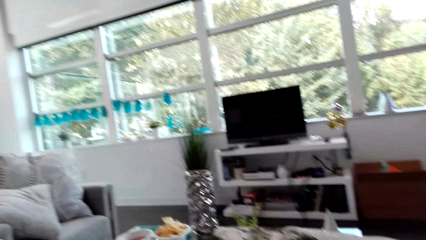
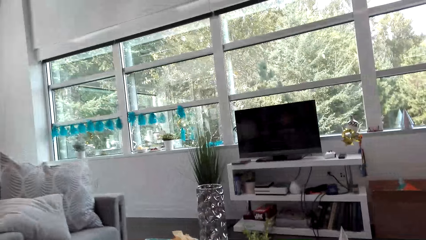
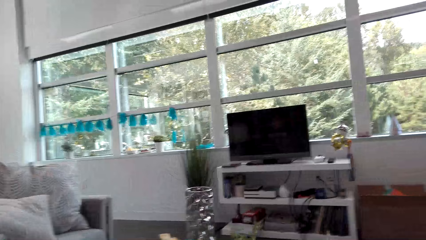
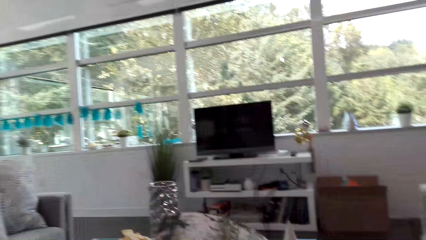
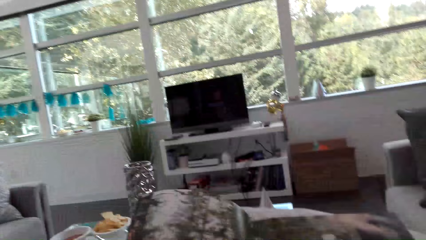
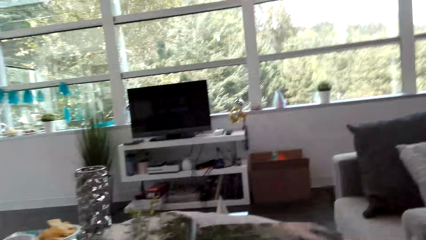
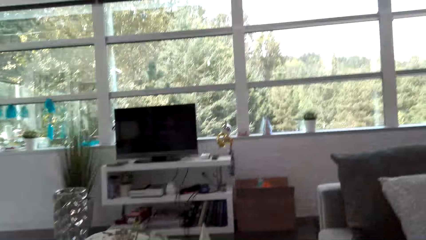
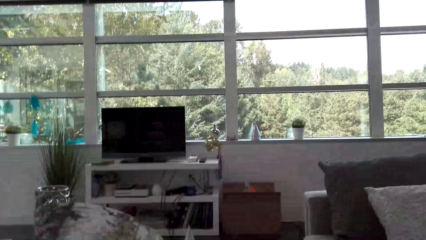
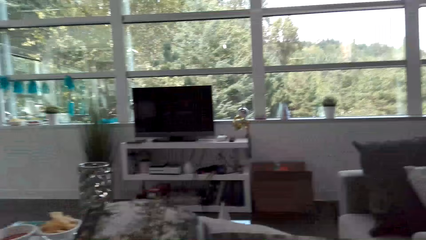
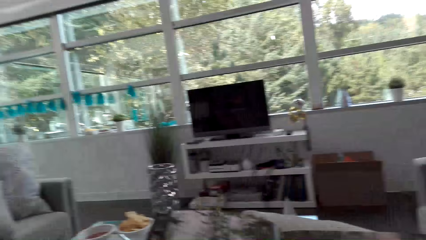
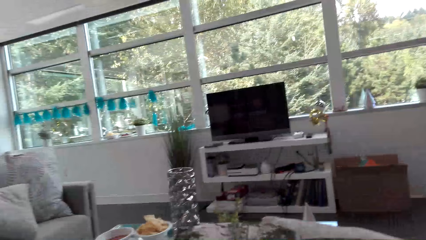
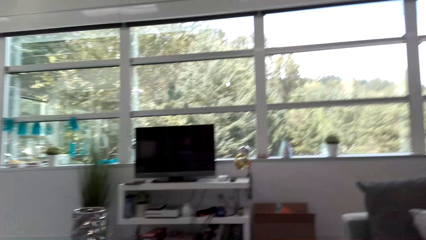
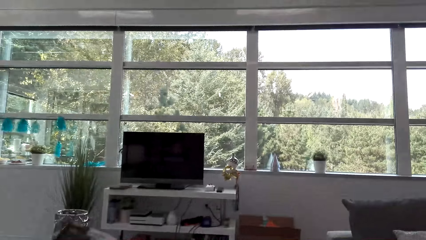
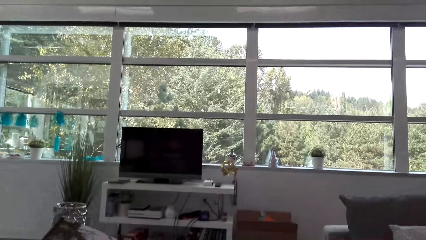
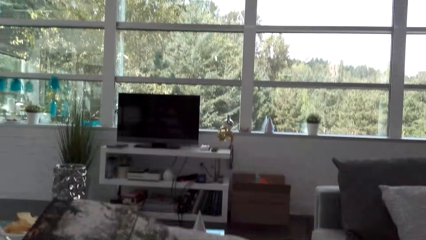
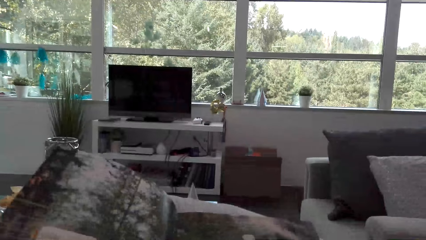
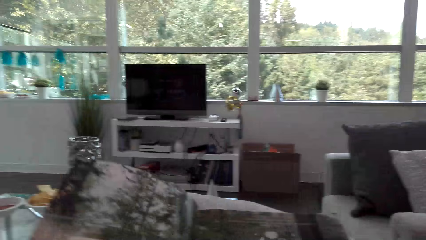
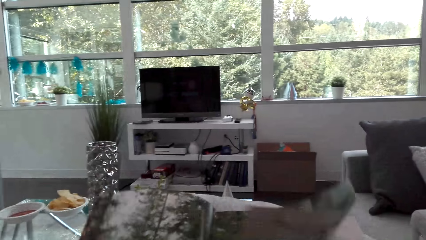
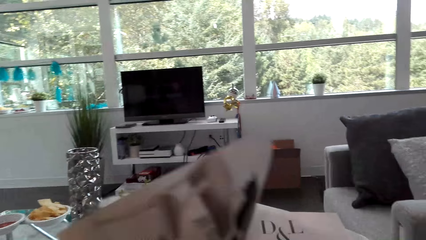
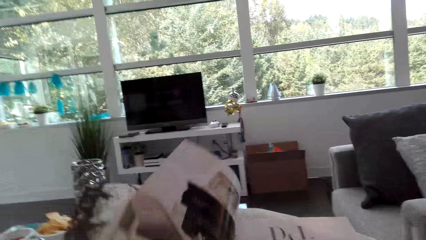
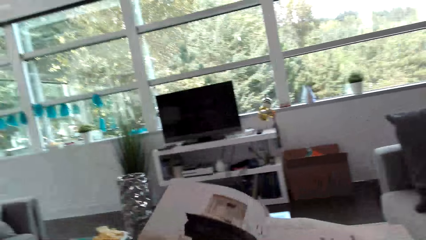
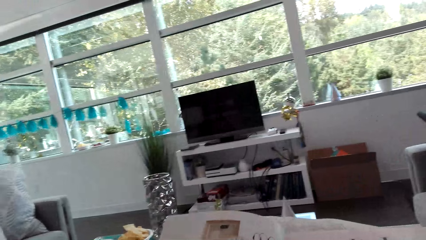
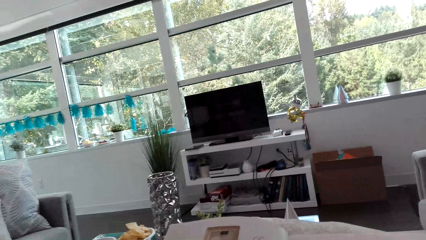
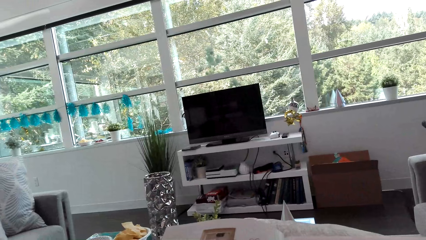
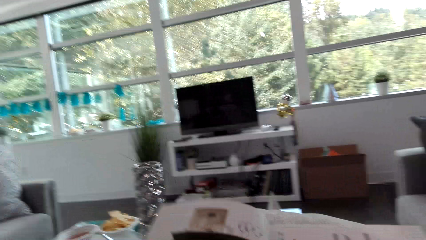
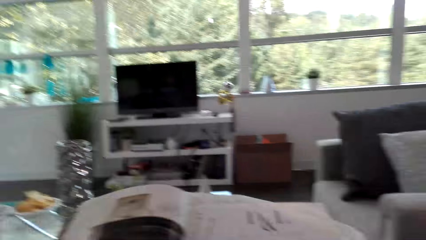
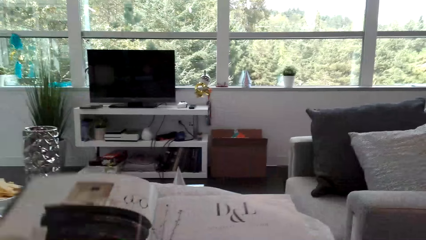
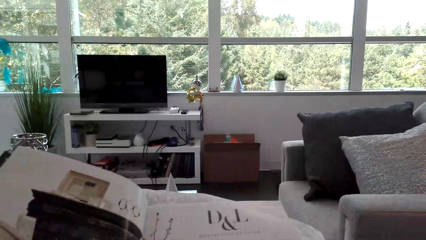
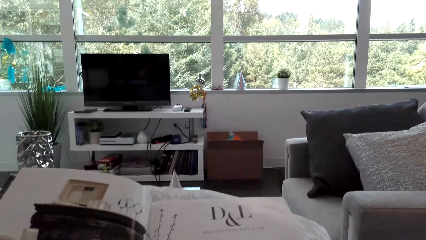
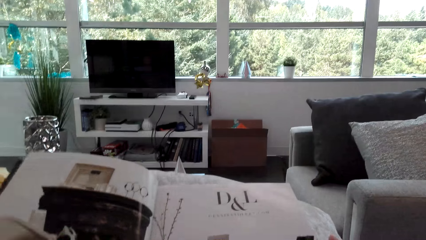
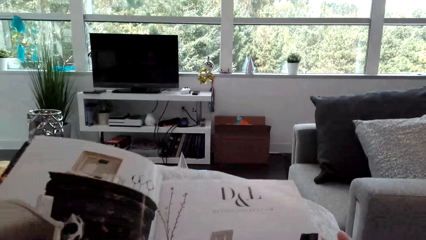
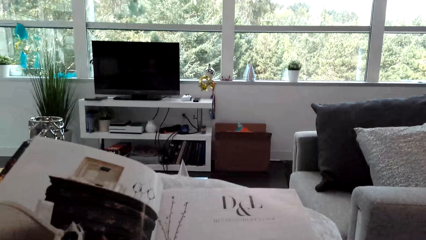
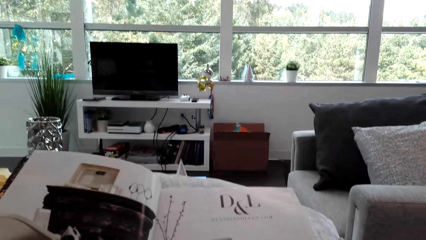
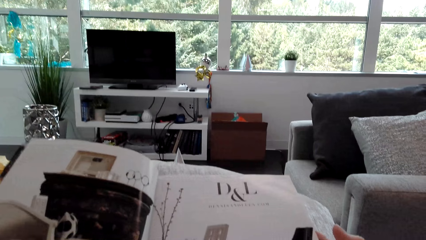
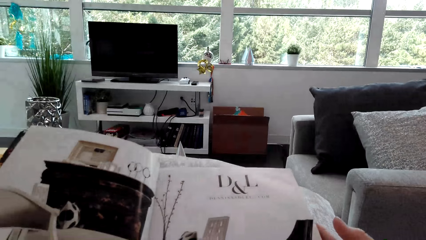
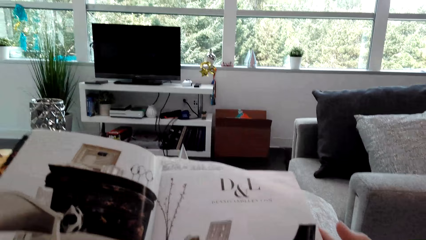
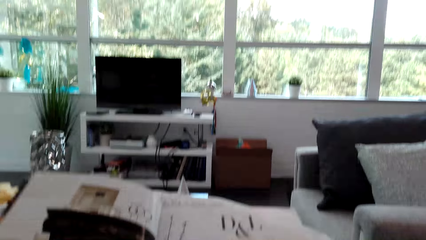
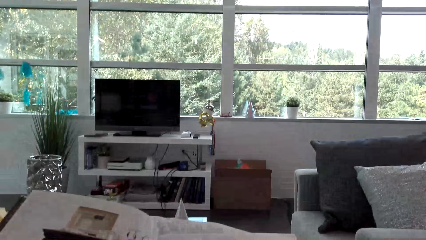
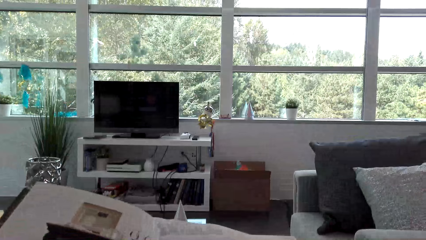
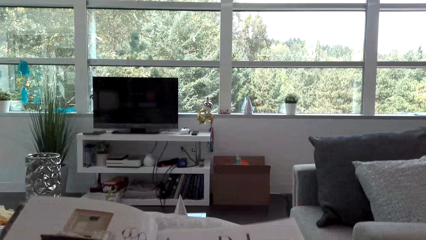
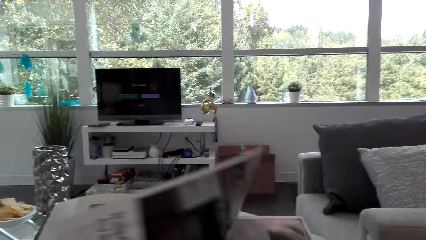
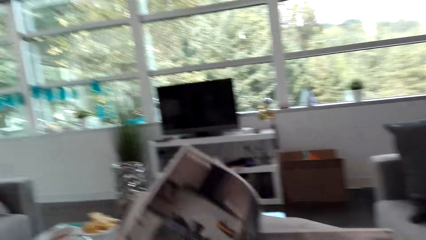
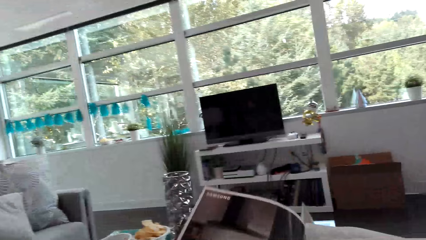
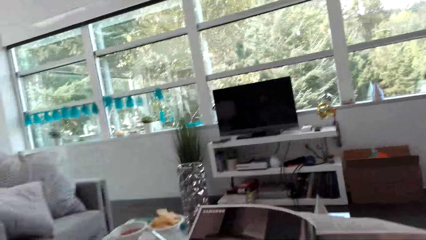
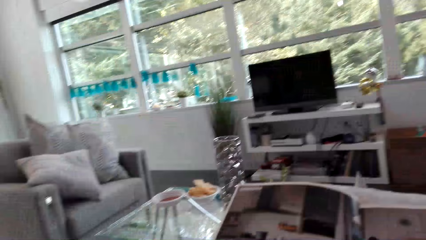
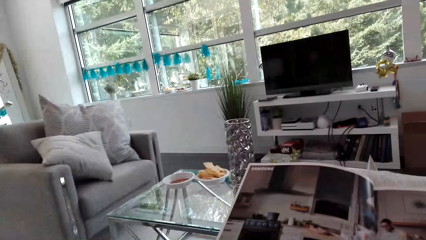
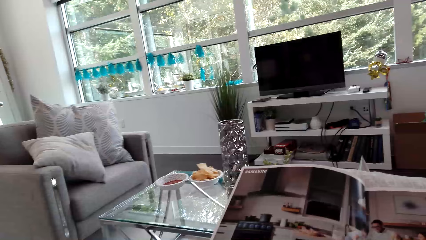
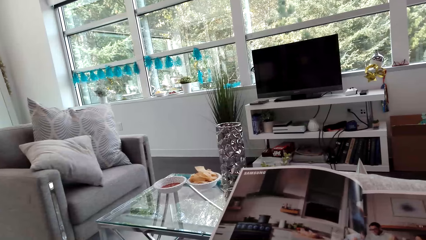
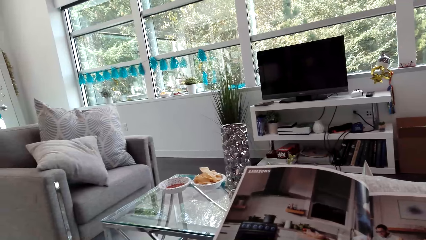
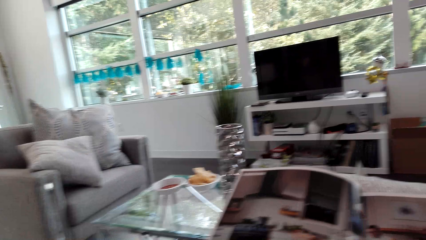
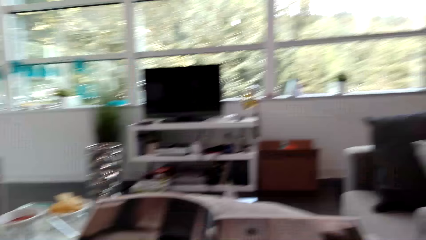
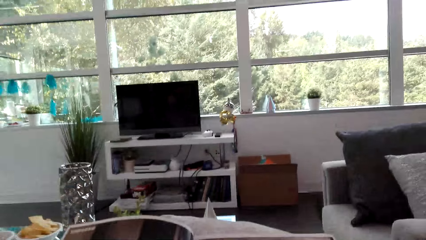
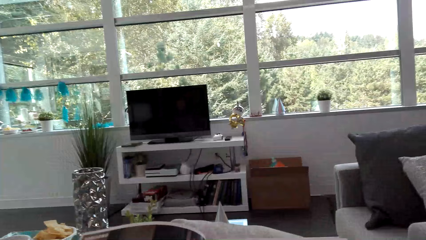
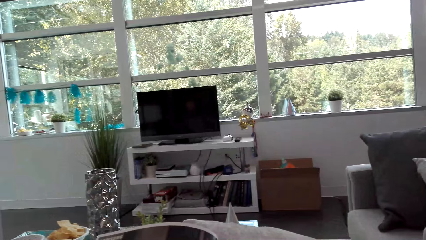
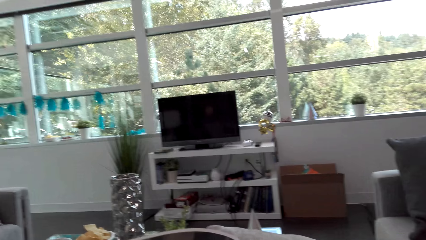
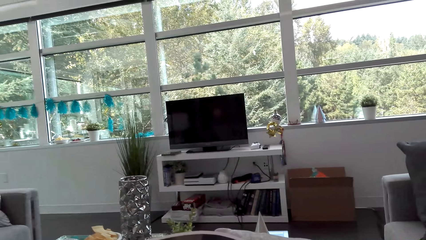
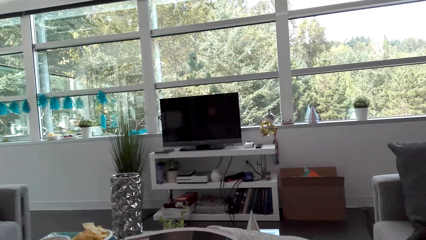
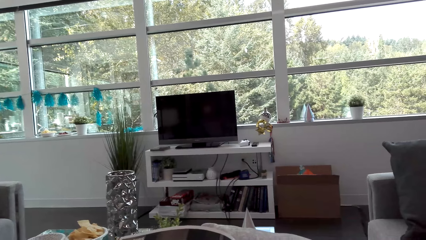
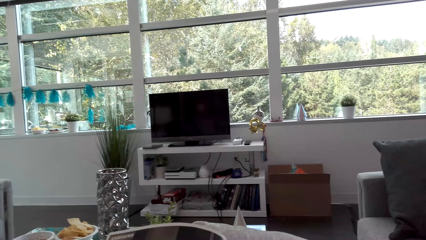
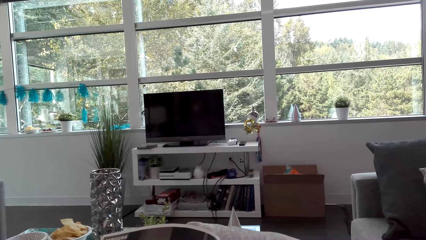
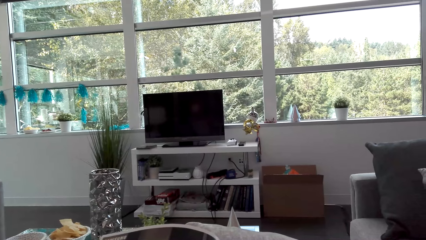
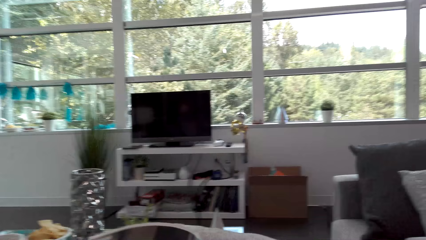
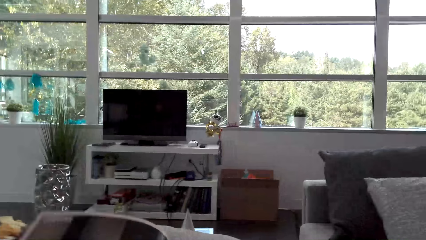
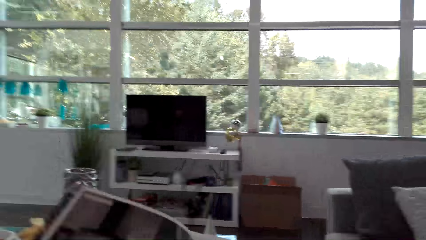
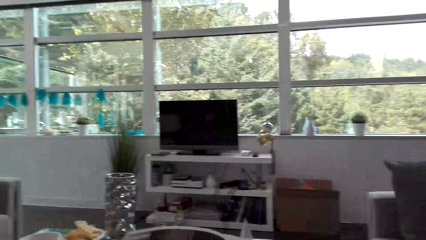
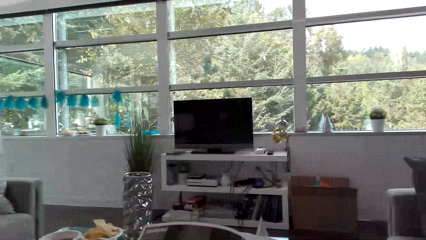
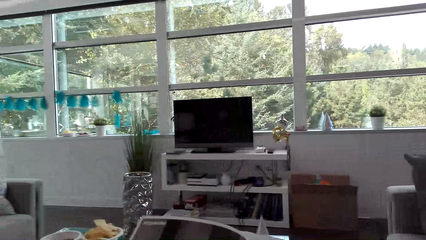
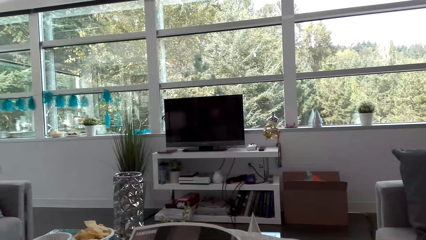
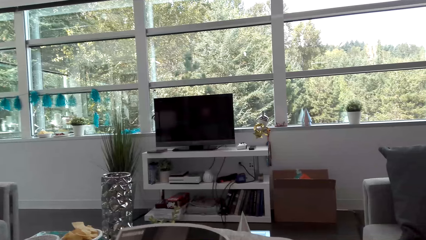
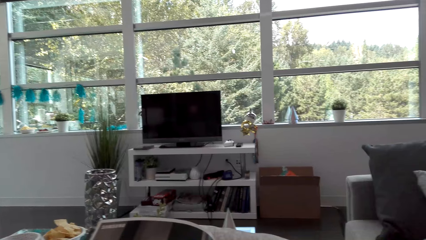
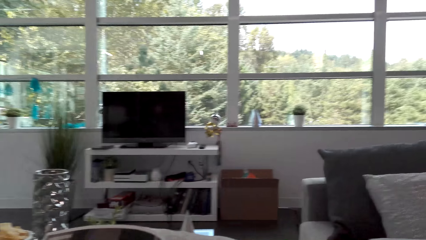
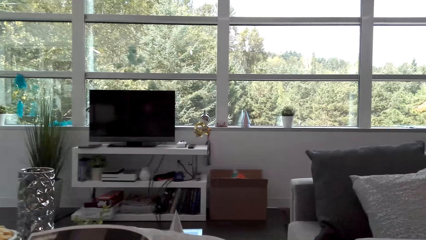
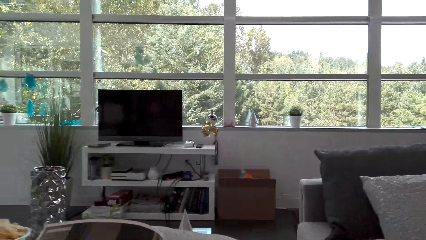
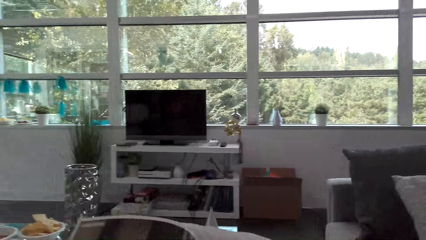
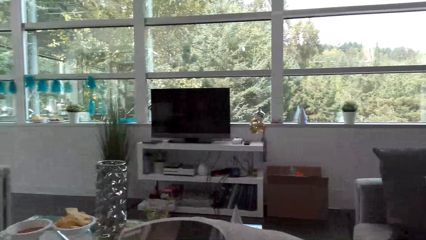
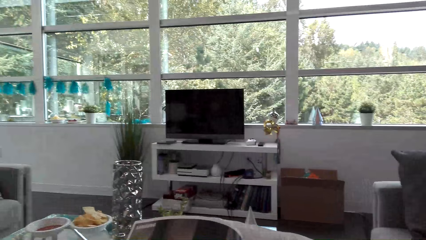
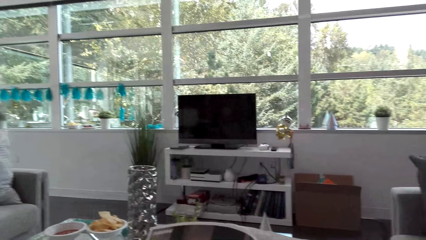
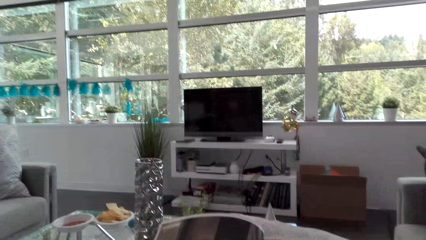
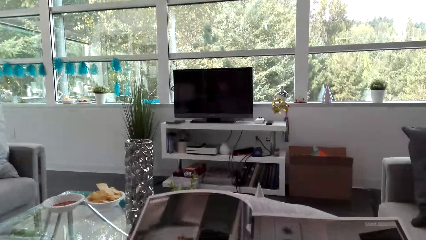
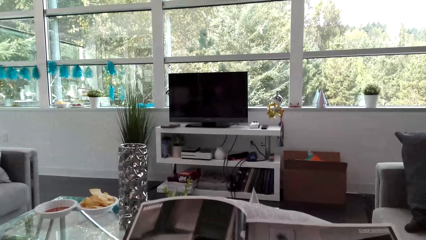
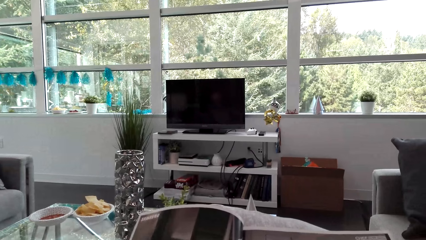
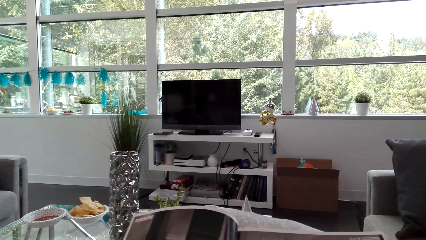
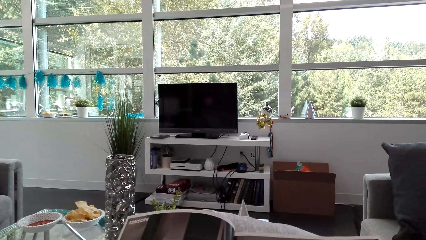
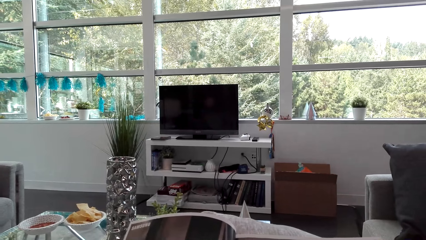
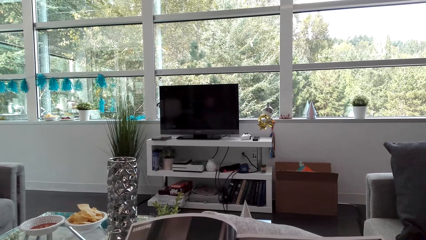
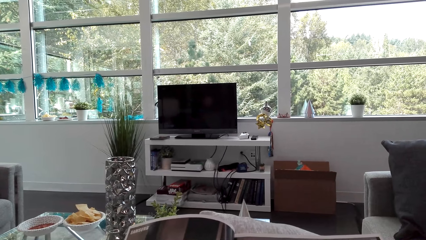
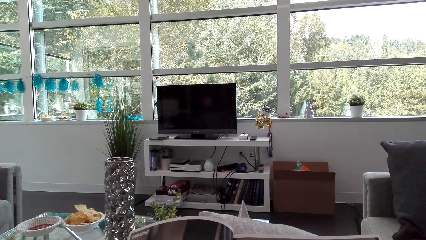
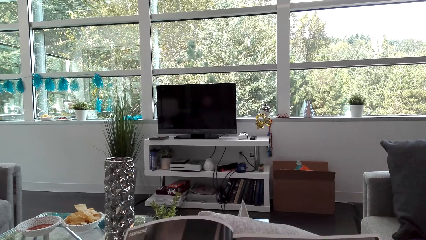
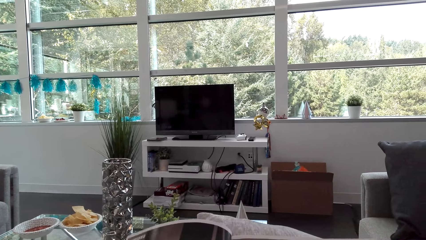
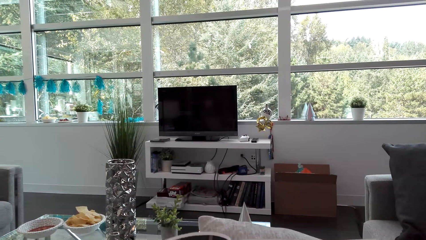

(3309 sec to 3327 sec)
The camera wearer looks around. They turn a book page. They read the book. They turn a book page. They read the book.
